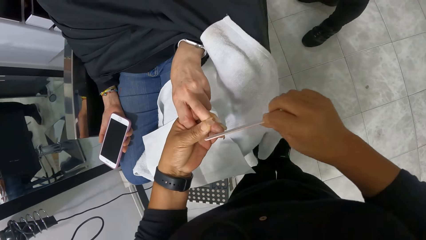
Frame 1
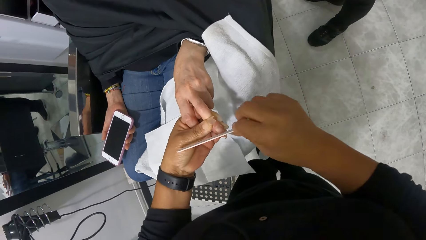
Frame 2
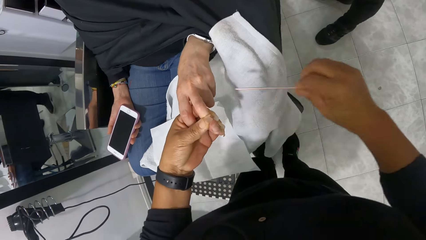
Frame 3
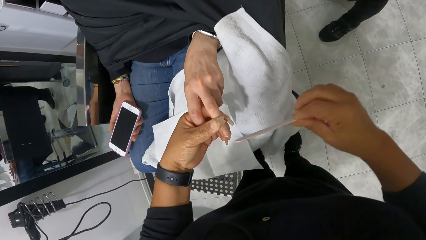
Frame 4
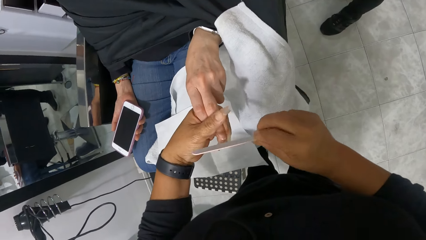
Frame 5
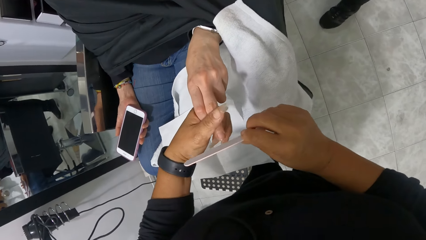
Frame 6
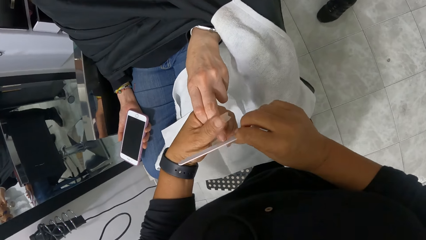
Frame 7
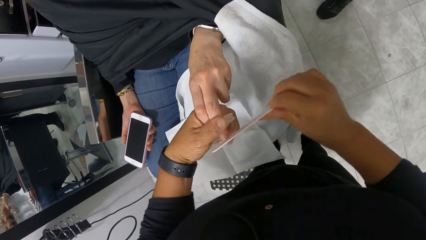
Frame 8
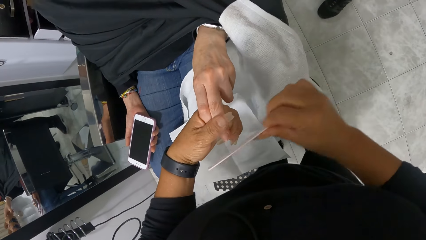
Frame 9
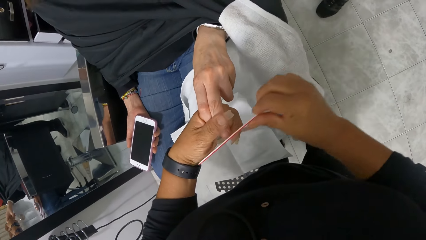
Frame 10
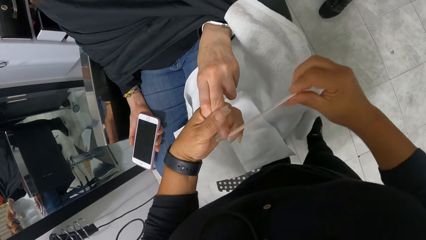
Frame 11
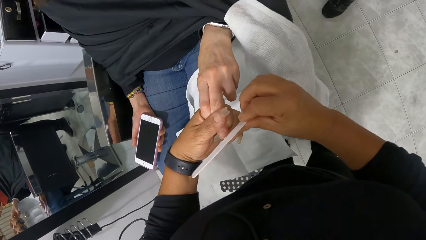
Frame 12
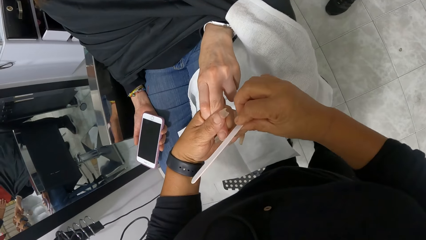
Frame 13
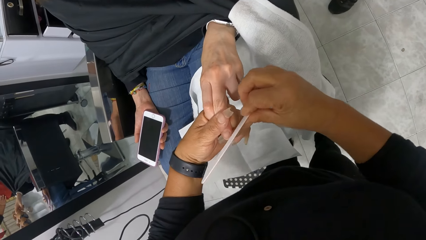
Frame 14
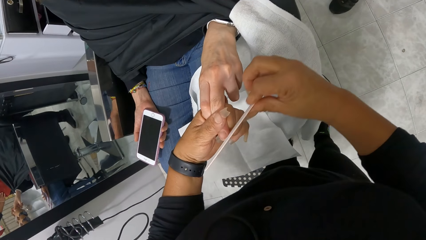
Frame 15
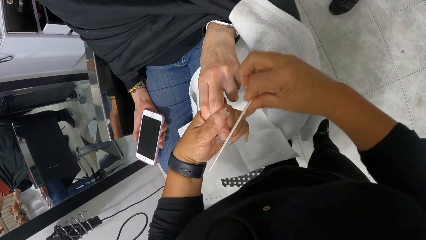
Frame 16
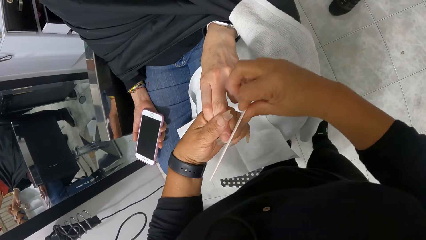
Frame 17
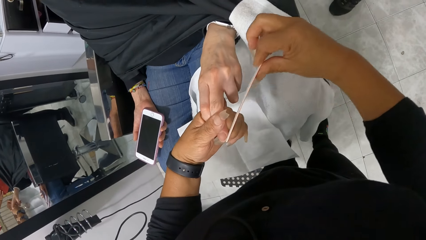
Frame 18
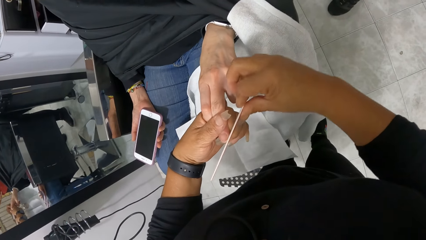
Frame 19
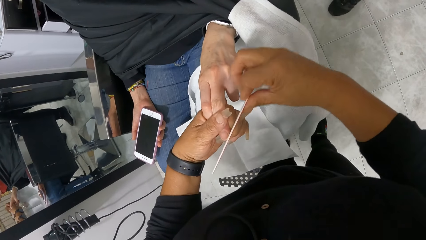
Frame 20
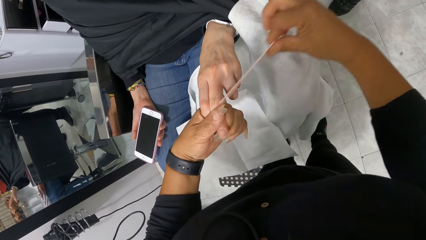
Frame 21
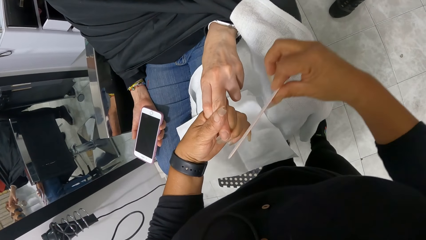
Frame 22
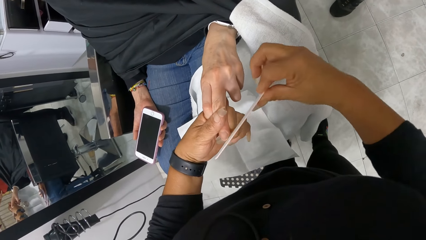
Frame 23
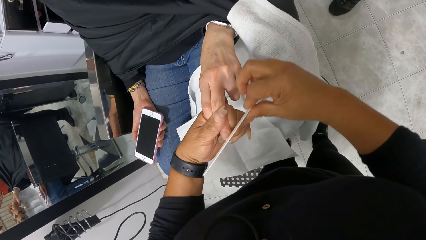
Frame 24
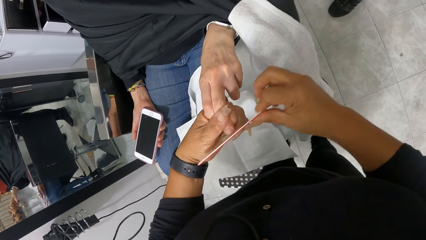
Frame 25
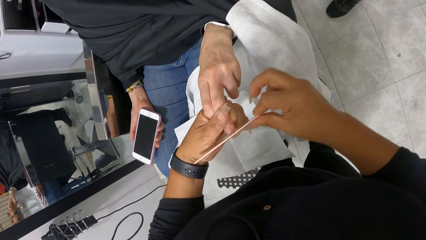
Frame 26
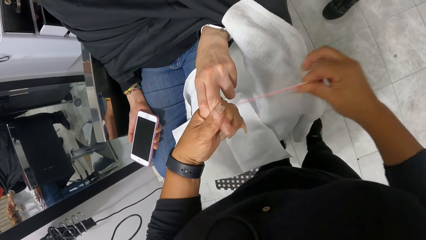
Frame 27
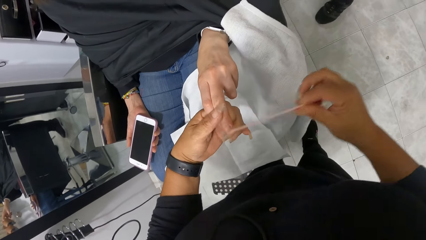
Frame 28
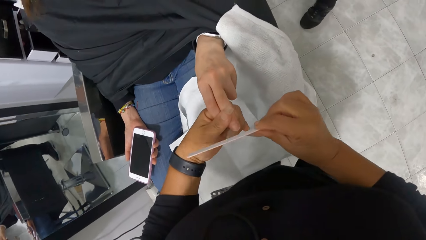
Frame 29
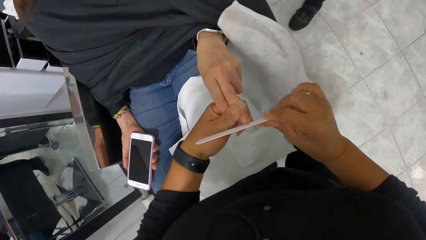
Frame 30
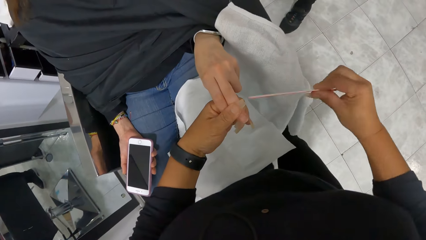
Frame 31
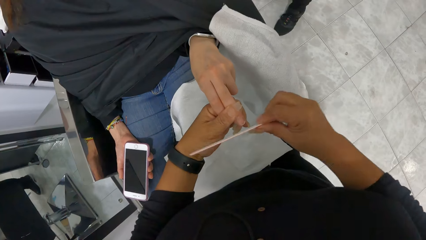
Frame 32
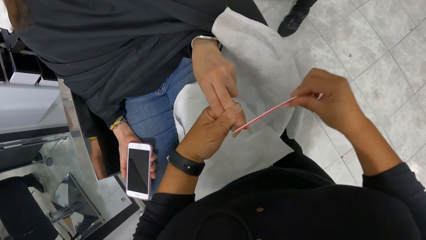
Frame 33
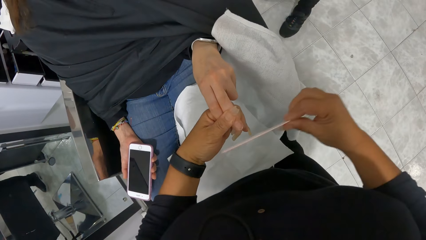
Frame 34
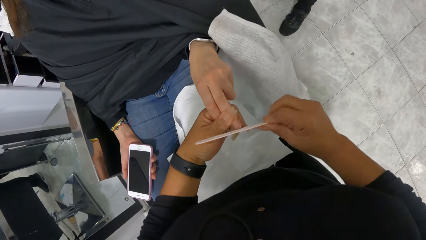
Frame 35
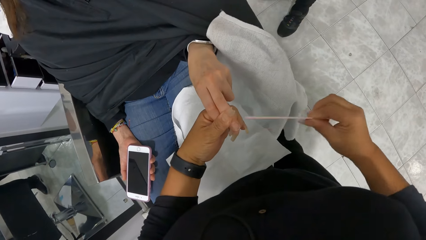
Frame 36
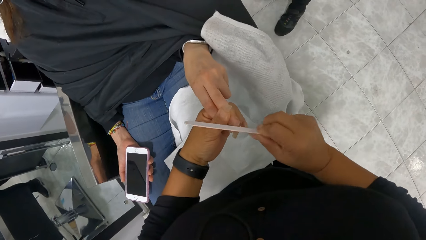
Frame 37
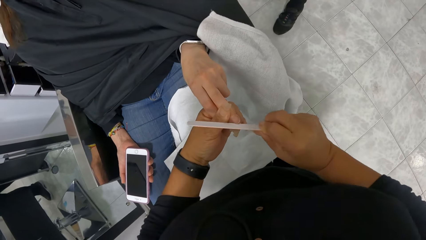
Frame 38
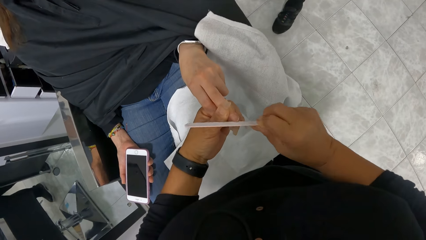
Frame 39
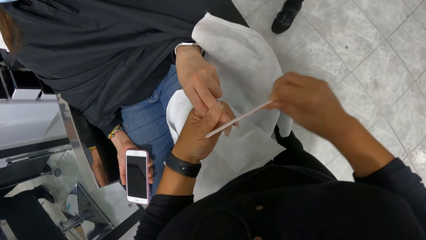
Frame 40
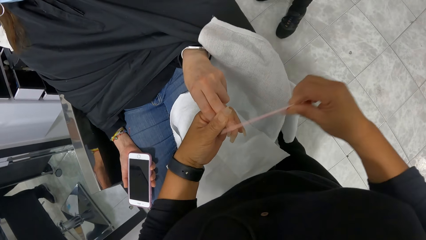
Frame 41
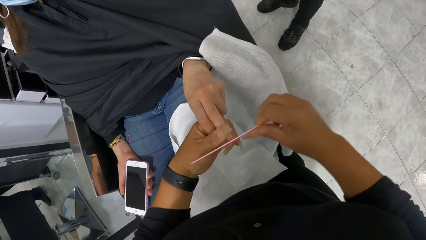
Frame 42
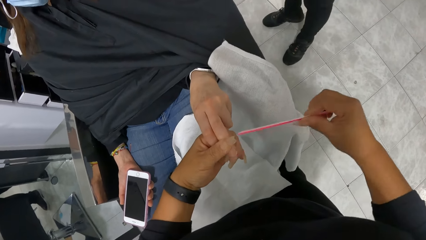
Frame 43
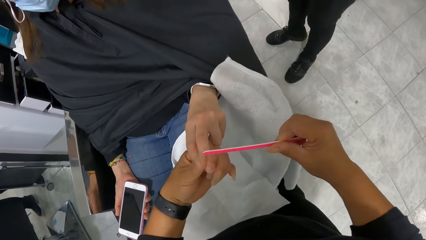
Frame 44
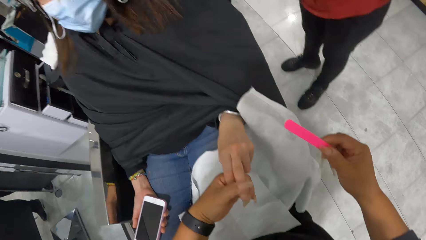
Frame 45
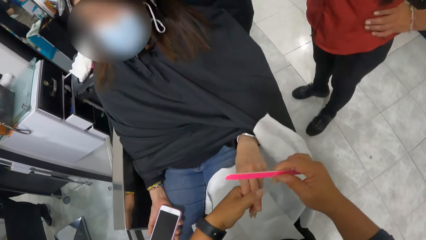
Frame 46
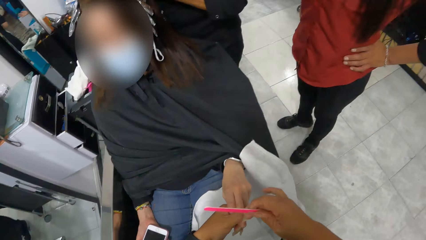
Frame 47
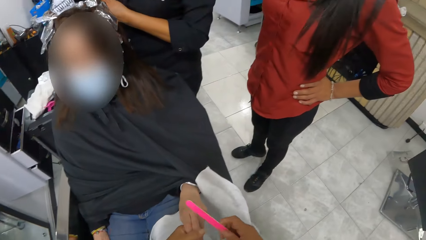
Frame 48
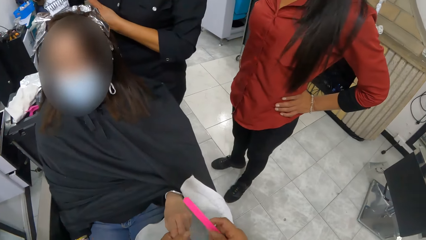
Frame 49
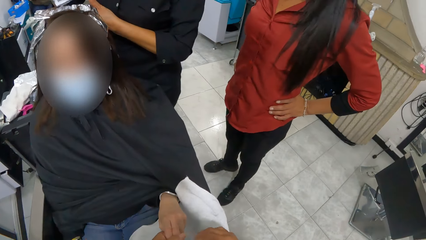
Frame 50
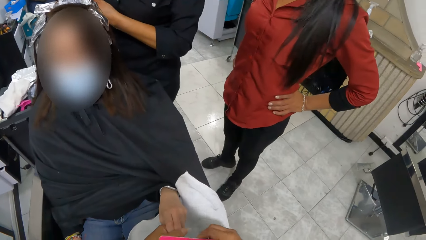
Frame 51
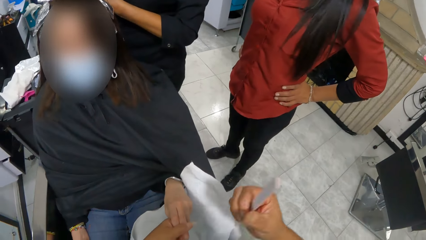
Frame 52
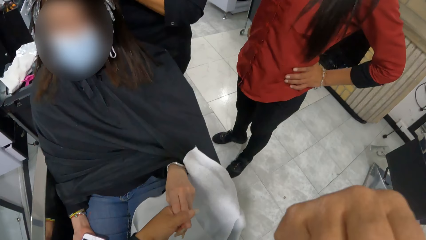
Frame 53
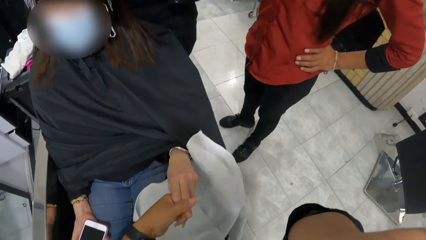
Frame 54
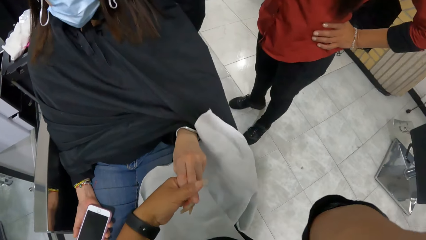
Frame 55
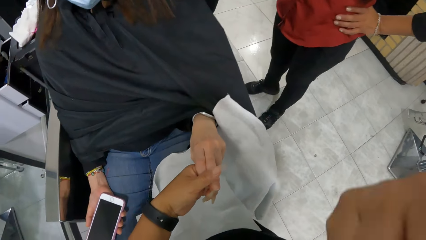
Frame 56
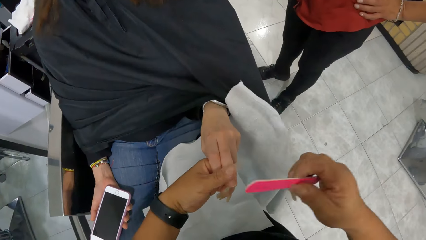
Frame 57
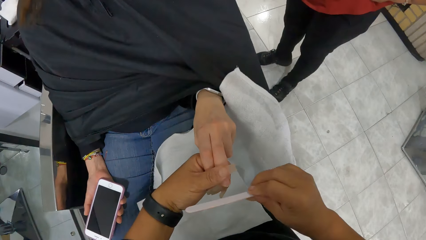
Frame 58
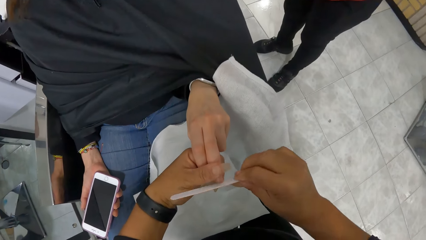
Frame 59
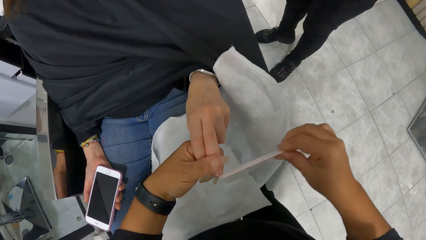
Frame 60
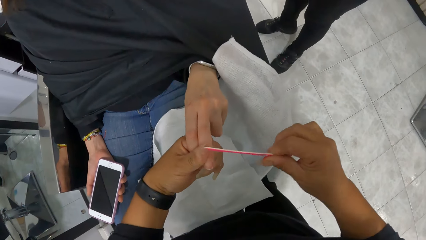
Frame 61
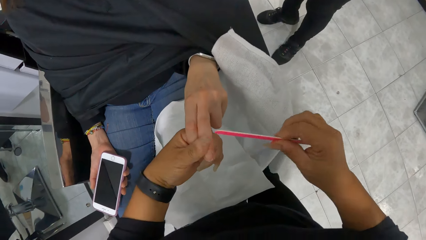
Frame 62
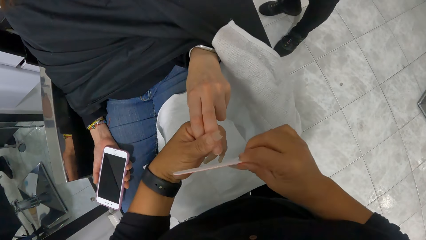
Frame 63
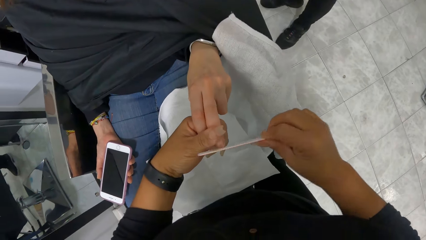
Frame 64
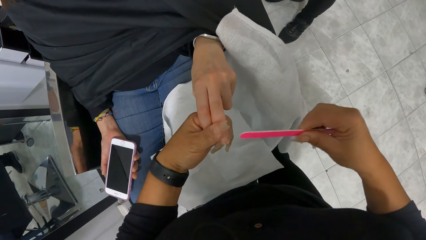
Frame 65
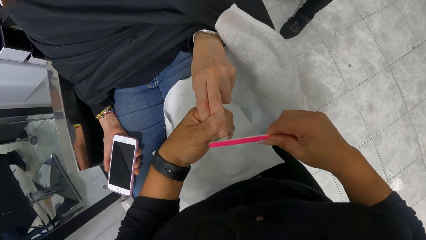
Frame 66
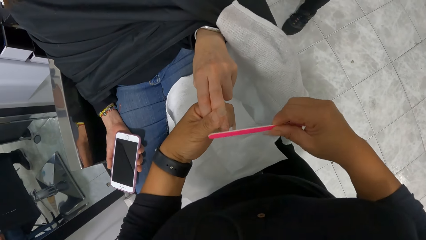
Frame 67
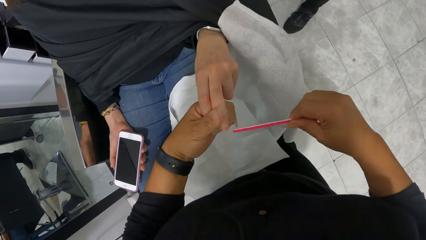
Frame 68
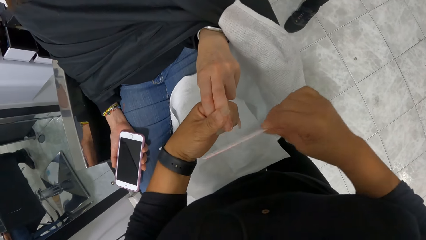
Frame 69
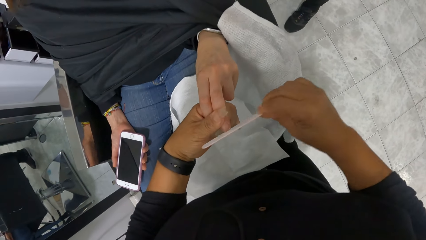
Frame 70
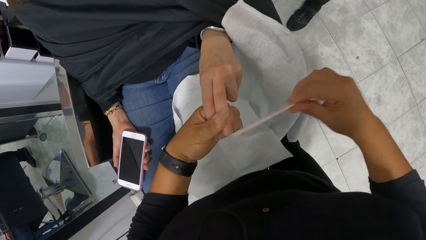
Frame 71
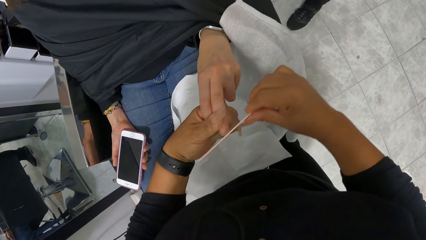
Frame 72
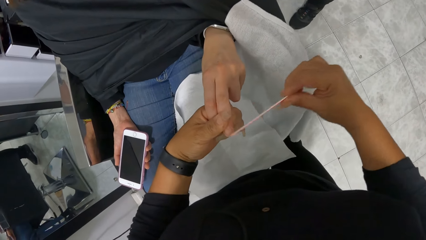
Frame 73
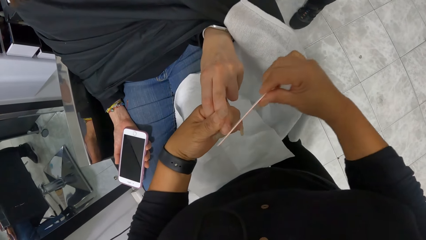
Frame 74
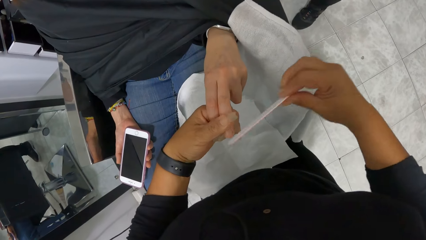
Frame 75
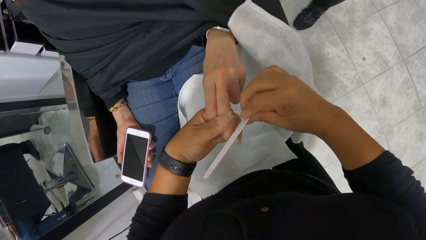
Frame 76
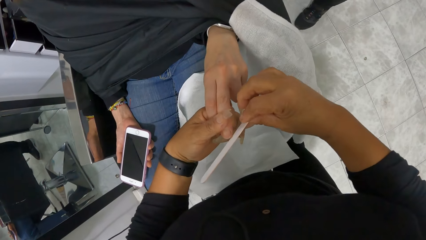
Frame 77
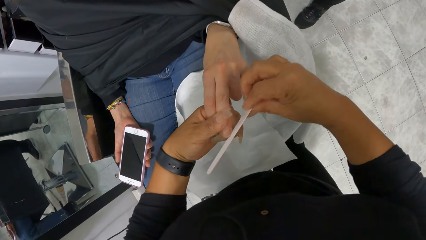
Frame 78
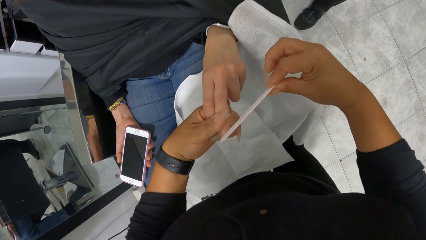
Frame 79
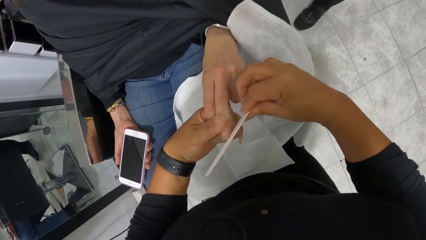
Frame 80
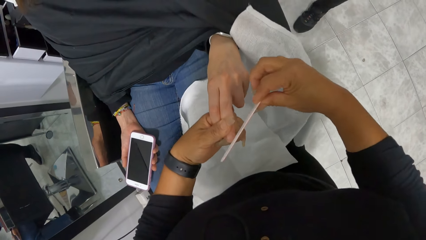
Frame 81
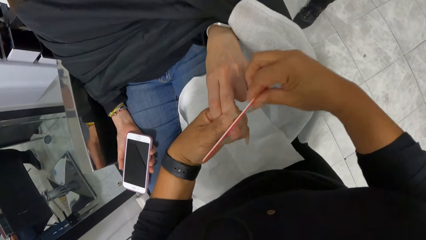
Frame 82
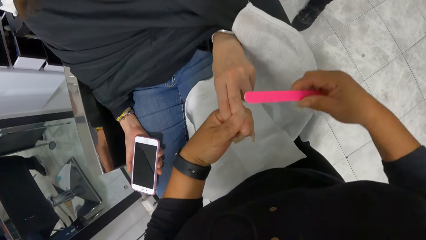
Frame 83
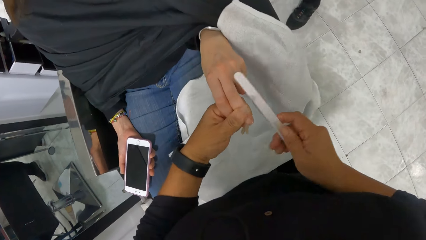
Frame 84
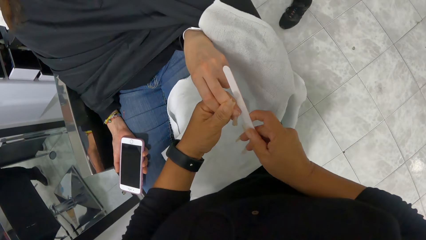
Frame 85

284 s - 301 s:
The camera wearer touches her head with her right hand. She files the woman's left hand finger with a nail filer in her right hand.
